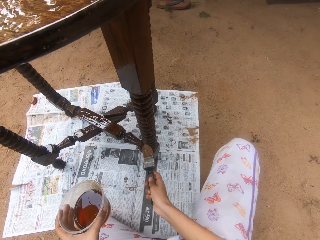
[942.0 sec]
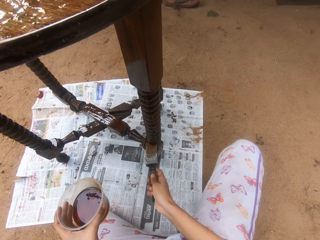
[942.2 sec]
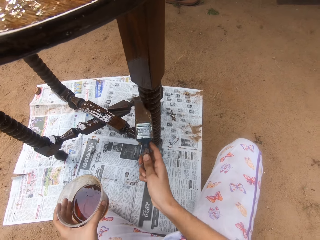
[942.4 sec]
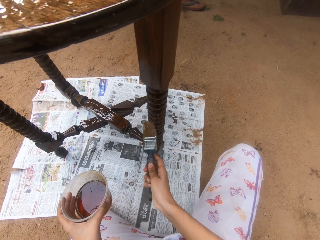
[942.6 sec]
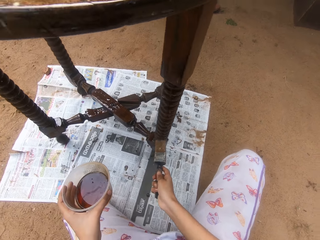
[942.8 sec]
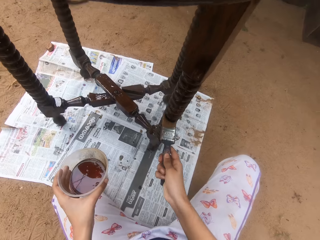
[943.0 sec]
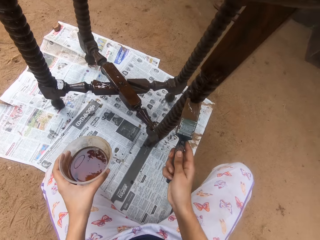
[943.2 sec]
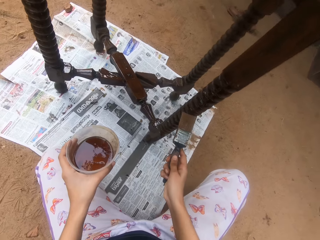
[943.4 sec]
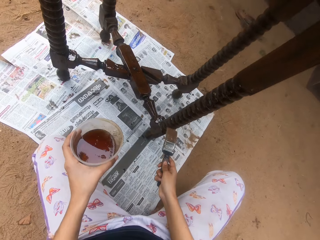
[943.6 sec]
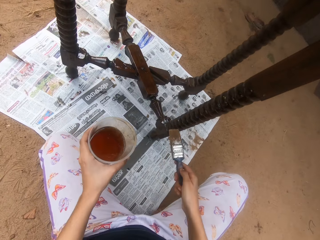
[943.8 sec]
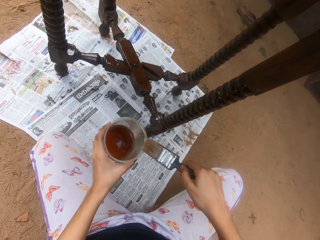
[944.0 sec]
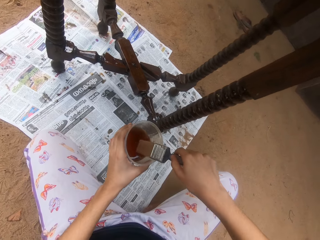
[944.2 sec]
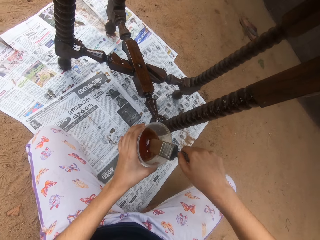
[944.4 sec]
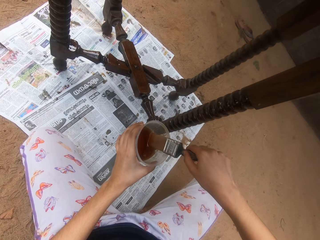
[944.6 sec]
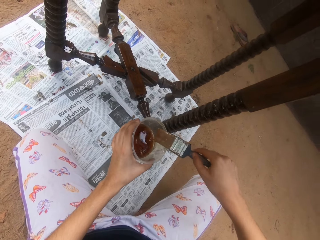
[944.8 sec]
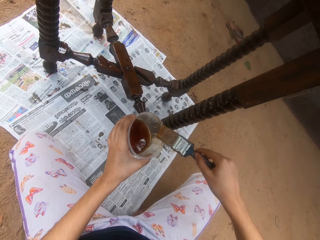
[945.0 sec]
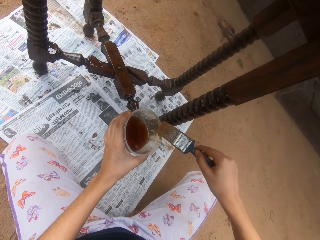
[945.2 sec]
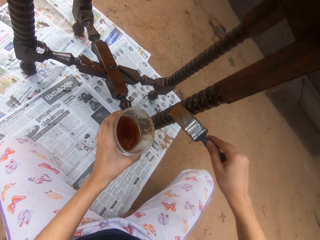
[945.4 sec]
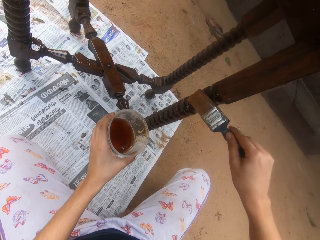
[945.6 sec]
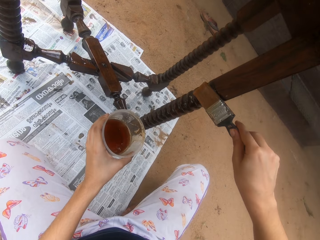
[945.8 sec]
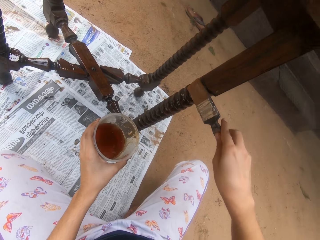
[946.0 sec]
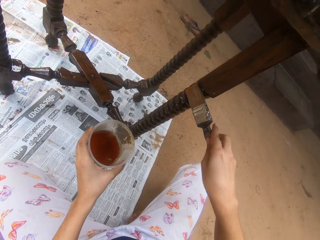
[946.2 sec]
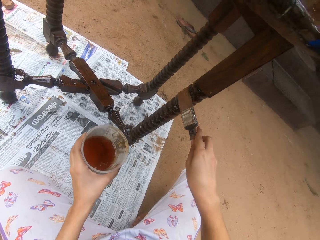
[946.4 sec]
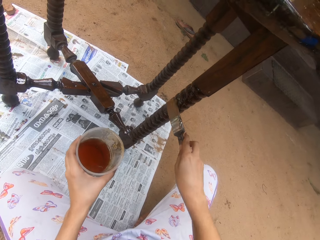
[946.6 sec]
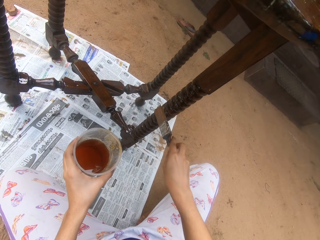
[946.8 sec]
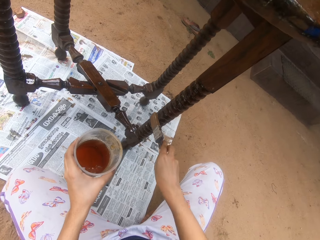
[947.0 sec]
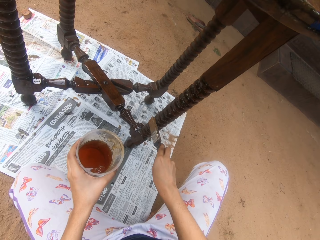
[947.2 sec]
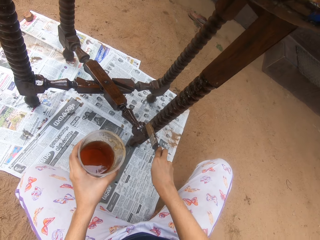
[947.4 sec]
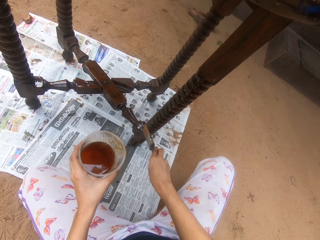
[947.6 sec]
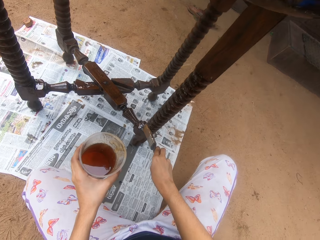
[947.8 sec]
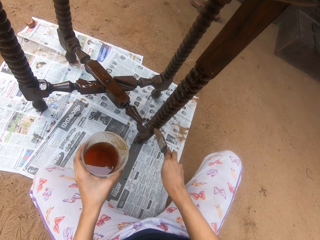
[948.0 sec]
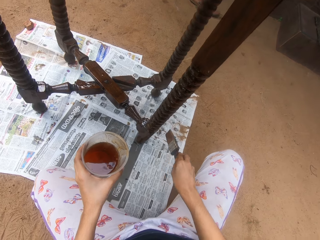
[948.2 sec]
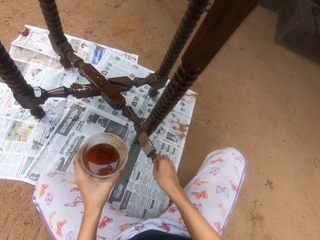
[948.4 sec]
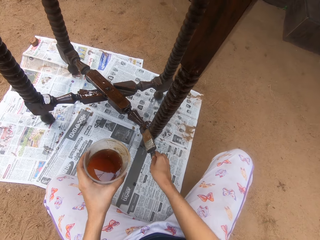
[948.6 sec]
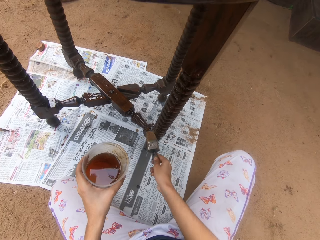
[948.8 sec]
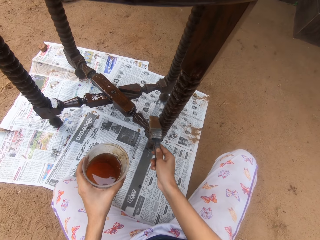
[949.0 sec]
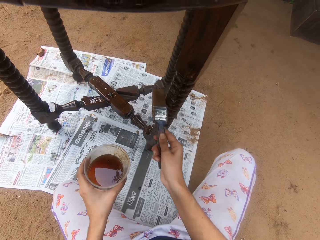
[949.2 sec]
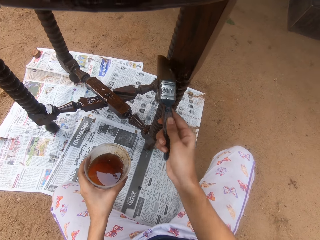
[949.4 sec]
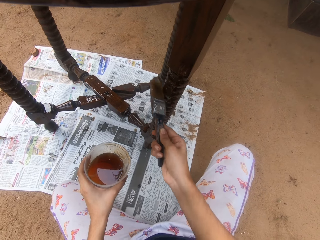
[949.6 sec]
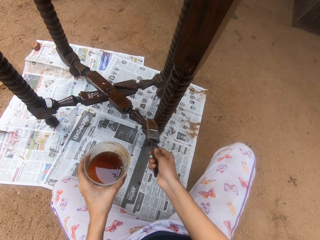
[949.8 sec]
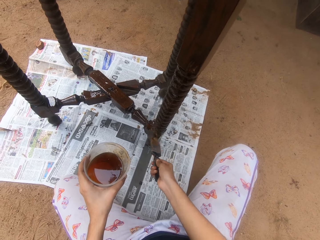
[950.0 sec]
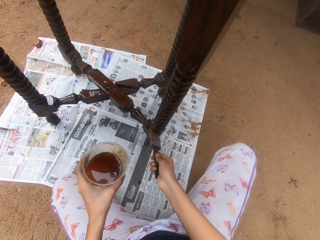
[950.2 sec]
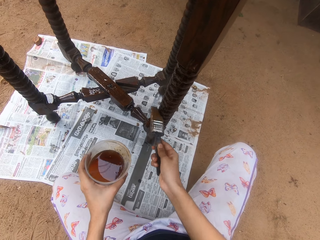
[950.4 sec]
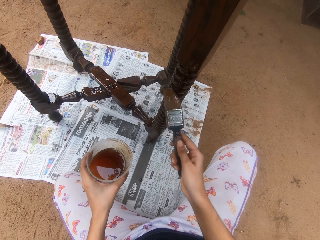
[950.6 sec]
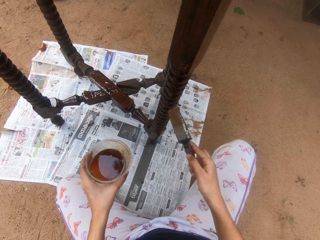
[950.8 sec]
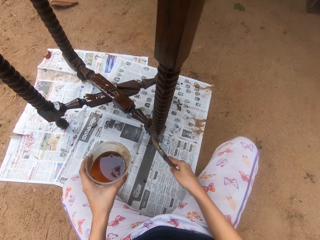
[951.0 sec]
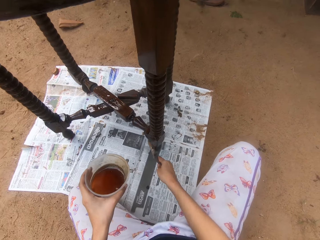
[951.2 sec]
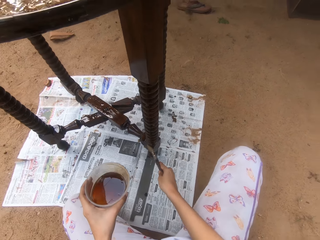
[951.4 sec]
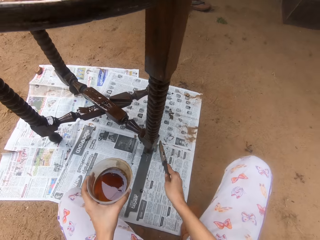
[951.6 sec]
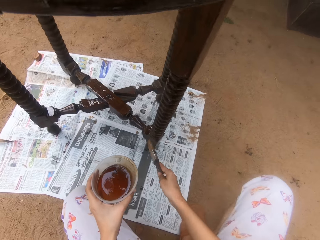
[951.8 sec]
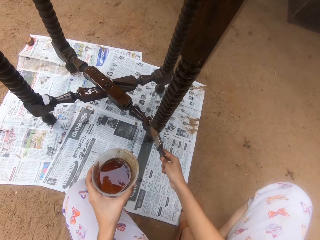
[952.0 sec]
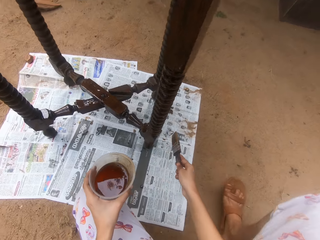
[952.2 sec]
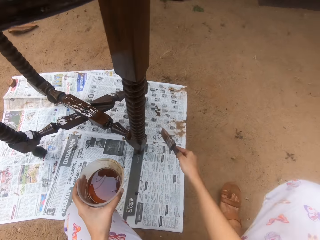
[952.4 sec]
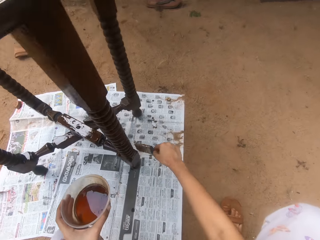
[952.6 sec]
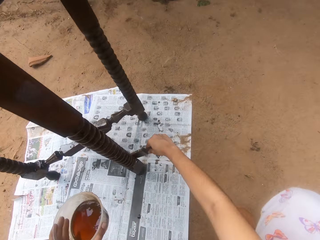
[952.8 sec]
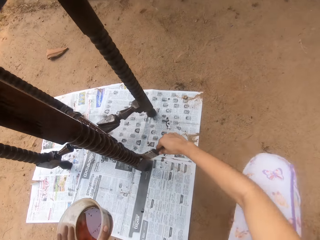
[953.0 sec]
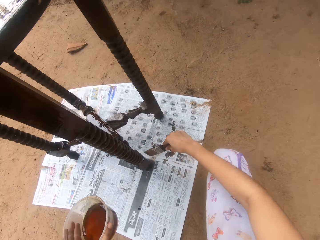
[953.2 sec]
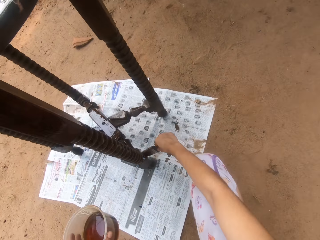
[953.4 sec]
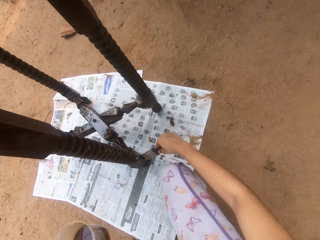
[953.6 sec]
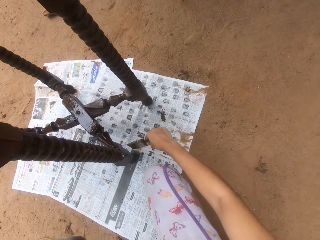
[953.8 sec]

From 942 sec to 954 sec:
The camera wearer dips the paint brush in his right hand into the container of wood gloss paint in his left hand. He rubs the paint brush in his right hand on the container of wood gloss paint in his left hand. He paints the table on the ground with the paint brush in his right hand.

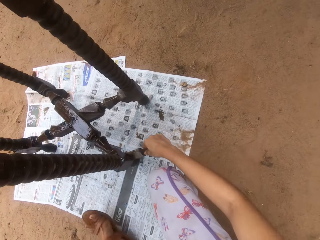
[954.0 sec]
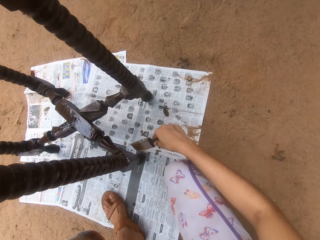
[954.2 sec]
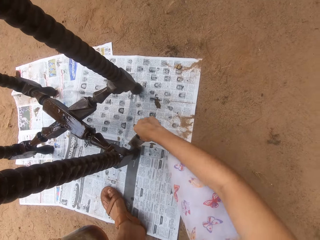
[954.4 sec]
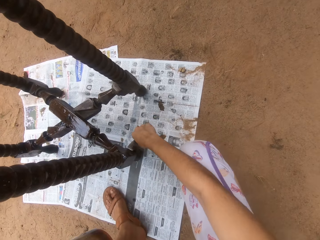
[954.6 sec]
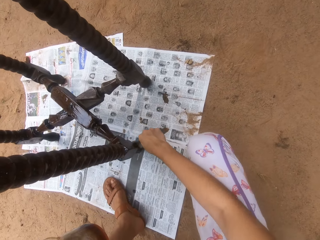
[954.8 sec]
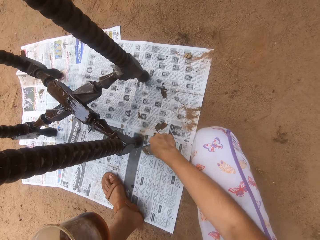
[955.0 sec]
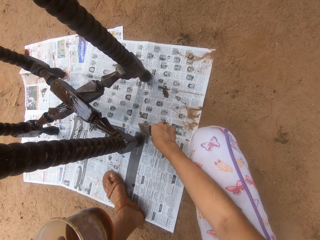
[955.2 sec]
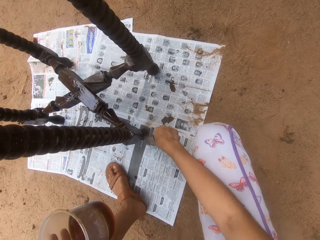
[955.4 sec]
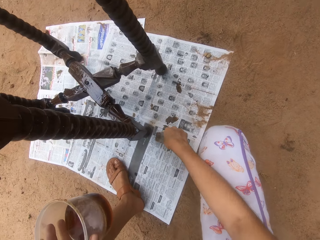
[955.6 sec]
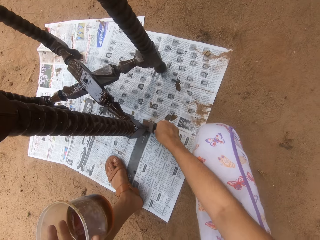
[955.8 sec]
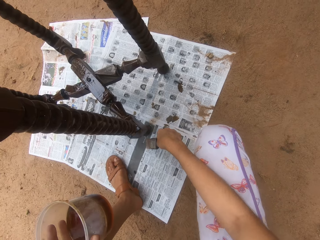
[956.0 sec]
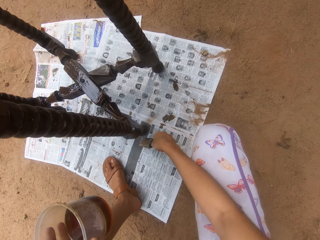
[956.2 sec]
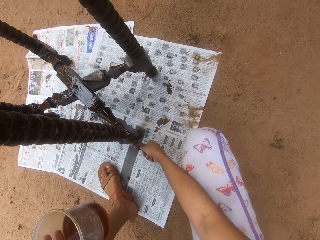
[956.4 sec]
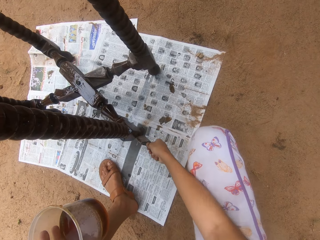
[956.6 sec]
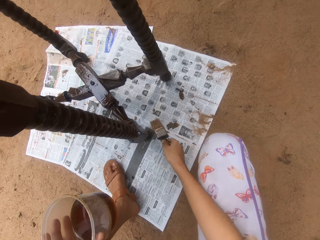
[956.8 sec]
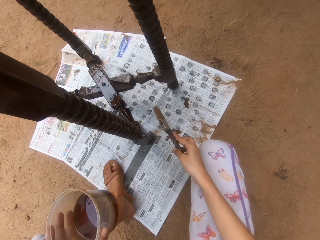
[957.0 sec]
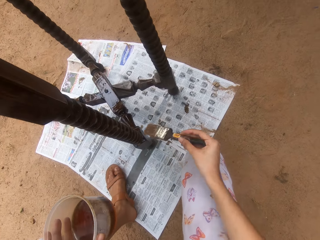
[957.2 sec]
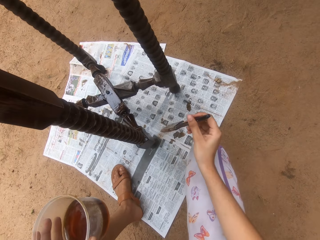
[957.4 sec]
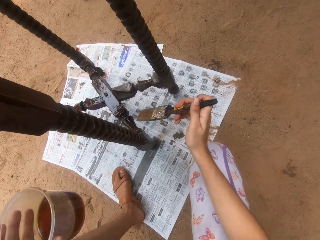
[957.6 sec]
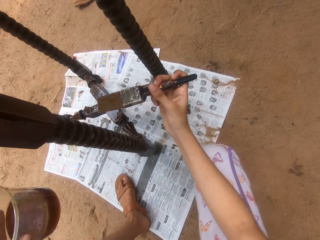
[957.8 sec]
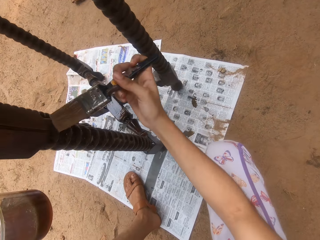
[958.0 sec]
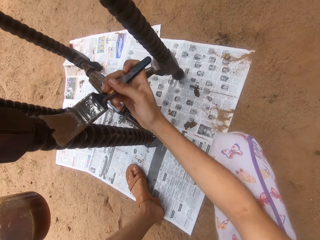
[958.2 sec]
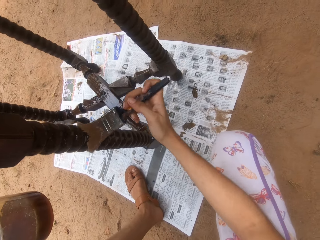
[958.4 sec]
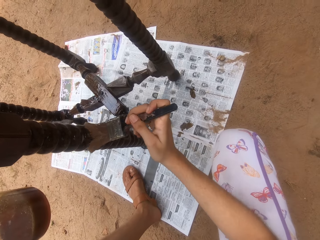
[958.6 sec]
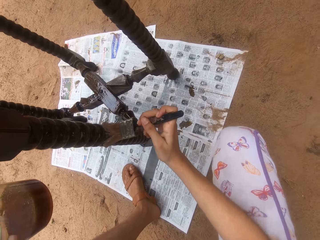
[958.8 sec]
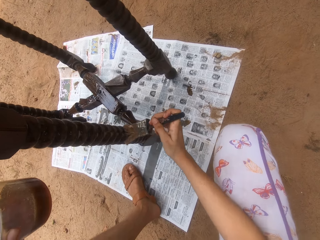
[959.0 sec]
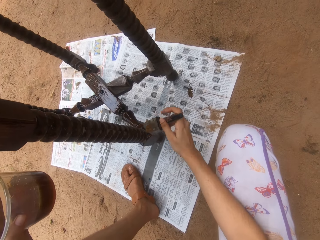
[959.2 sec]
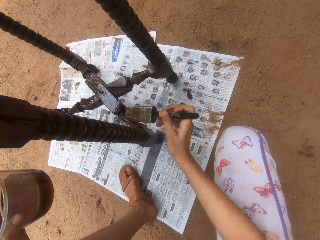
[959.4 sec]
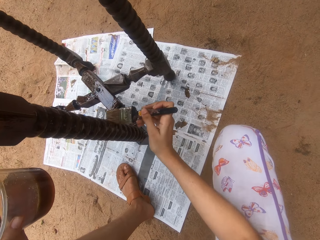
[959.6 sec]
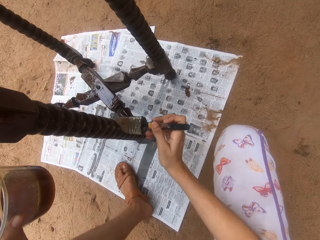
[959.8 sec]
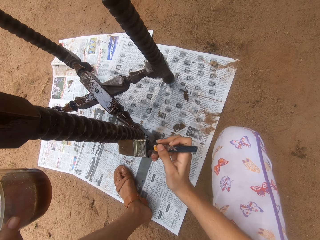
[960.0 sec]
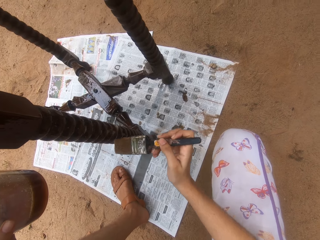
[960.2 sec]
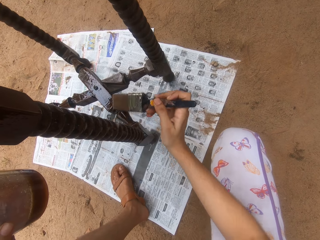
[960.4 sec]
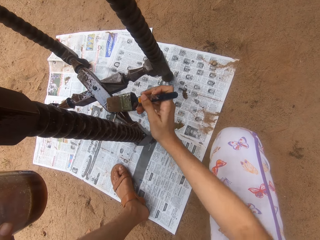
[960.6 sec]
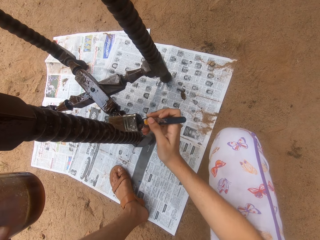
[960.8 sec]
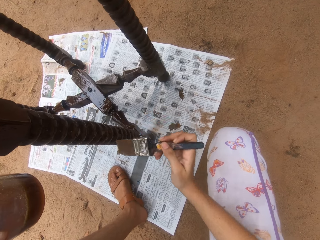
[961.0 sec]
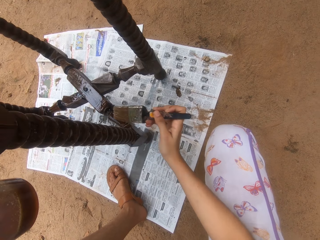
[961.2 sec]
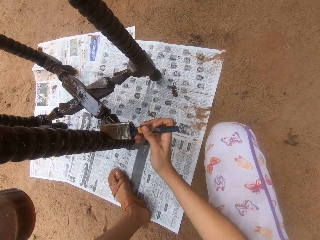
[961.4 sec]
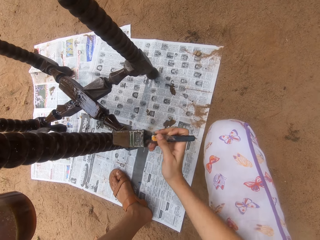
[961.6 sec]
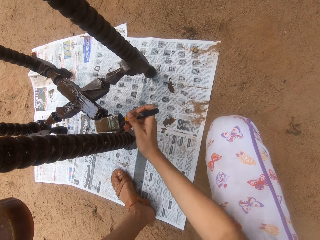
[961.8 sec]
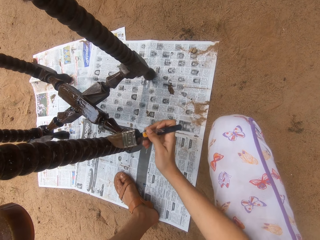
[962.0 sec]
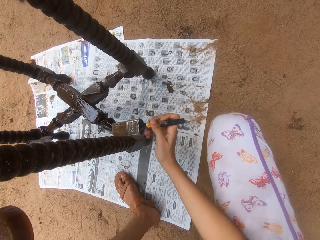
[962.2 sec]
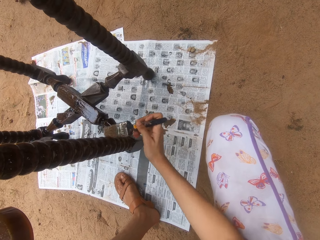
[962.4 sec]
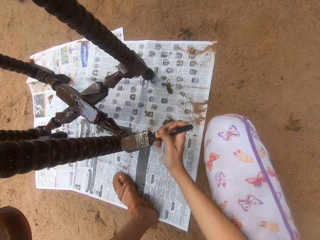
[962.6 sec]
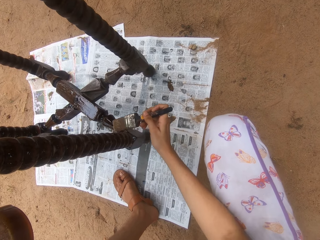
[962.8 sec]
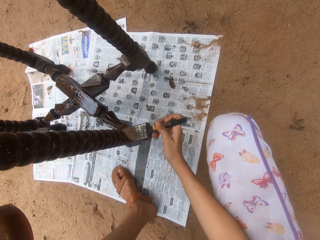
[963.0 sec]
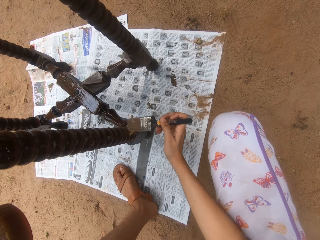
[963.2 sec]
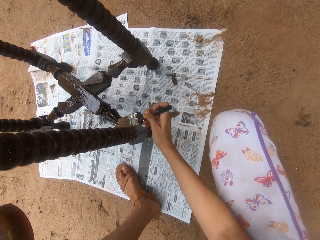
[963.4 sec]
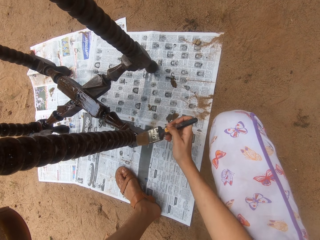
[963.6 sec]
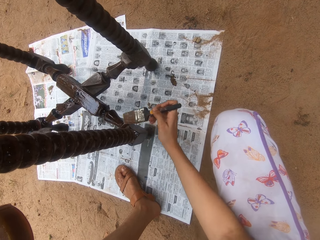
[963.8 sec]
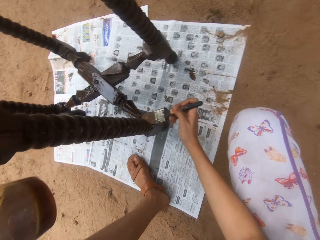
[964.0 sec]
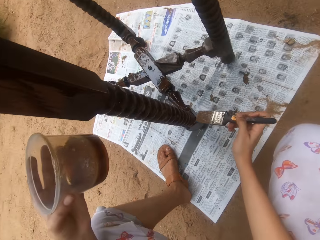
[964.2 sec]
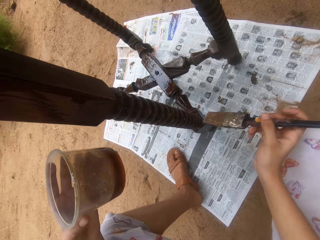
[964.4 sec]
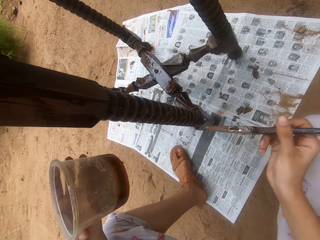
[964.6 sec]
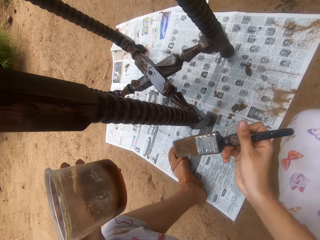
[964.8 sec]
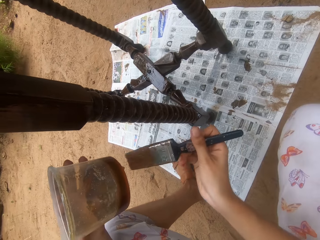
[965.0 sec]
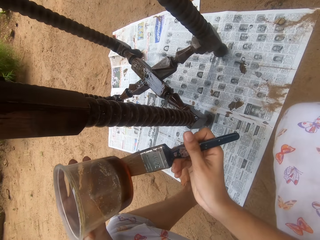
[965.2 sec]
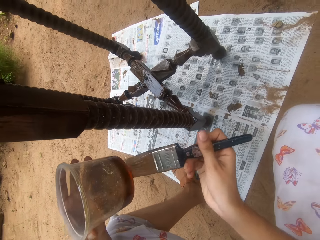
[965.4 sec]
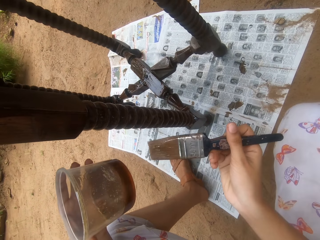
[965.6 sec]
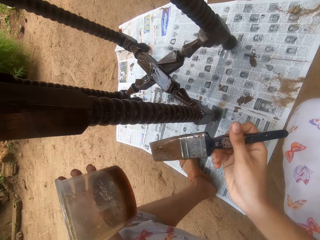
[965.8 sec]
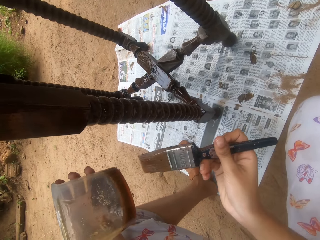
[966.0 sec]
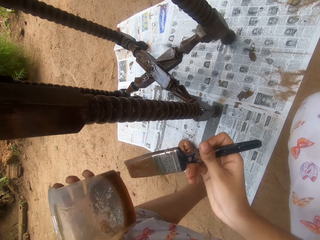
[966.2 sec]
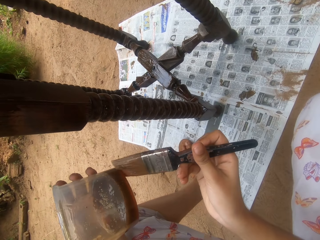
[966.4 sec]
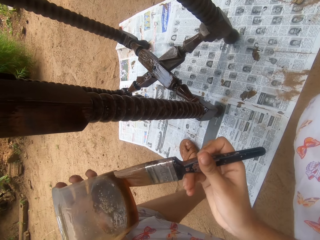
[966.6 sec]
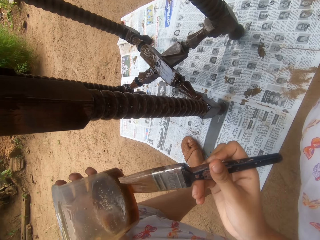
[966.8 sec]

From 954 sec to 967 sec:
The camera wearer adjusts the paint brush in his right hand. He paints the table on the ground with the paint brush in his right hand. He rubs the paint brush in his right hand on the container of wood gloss paint in his left hand.
